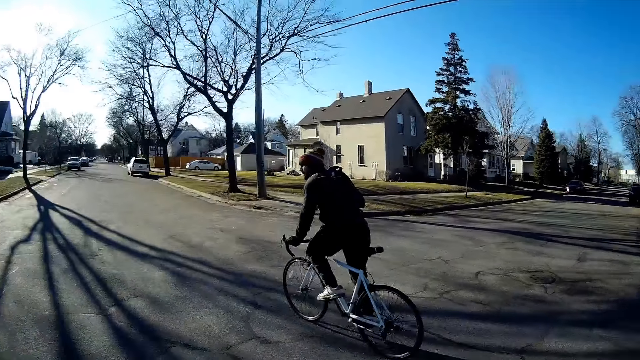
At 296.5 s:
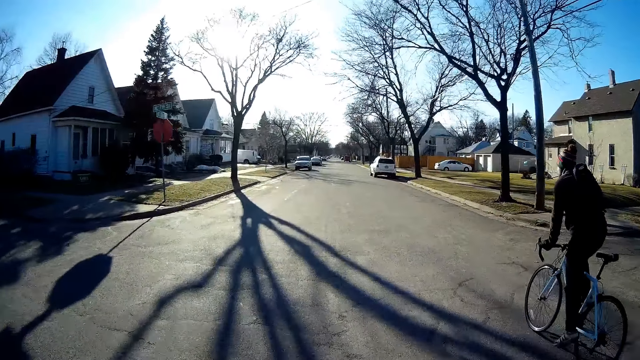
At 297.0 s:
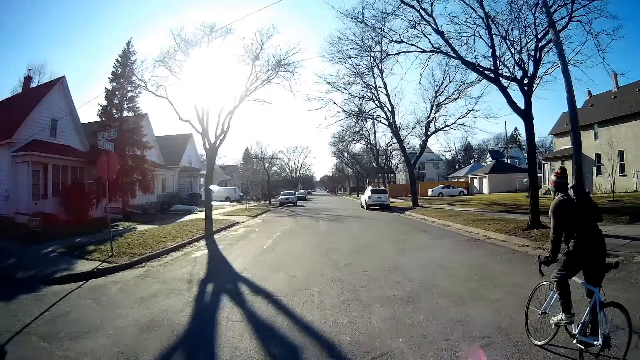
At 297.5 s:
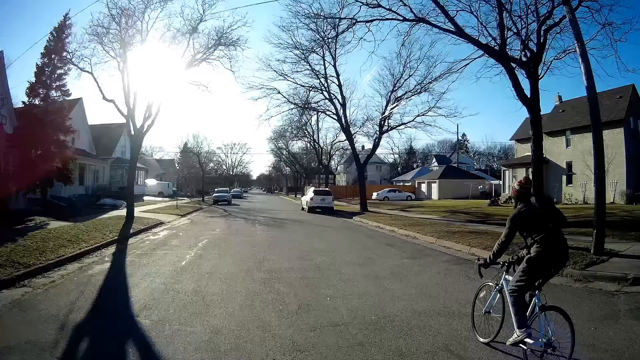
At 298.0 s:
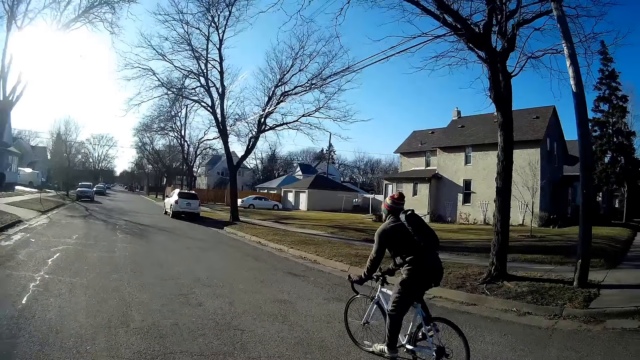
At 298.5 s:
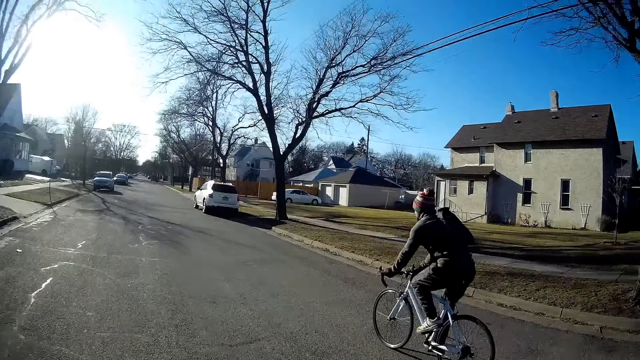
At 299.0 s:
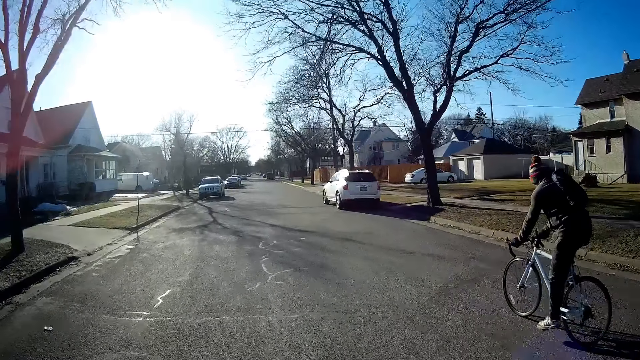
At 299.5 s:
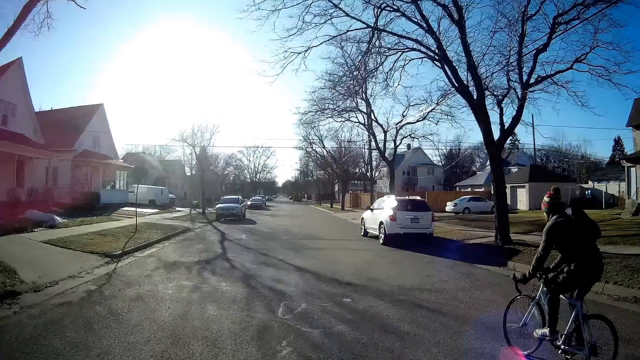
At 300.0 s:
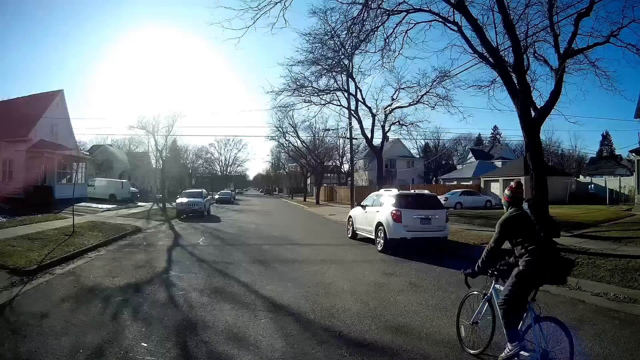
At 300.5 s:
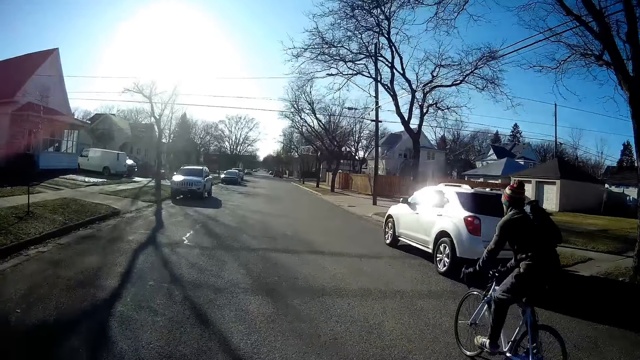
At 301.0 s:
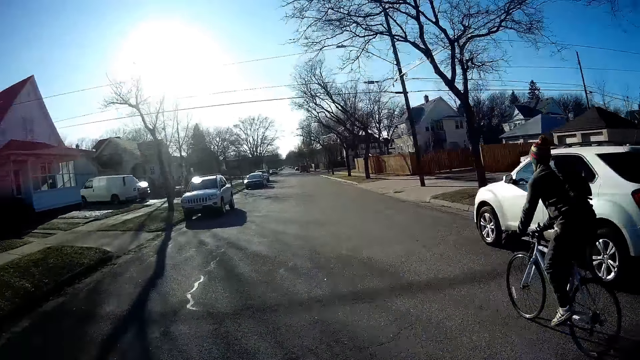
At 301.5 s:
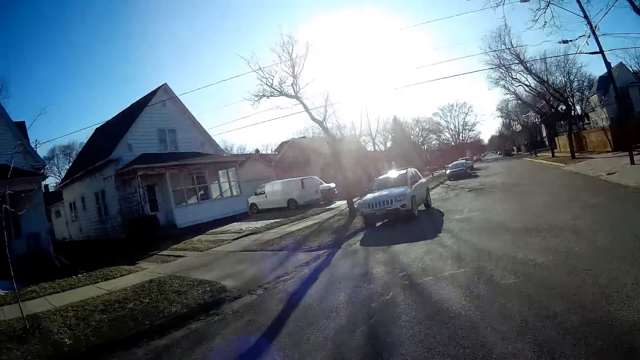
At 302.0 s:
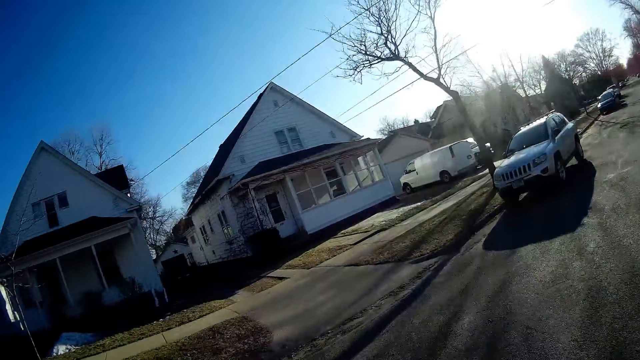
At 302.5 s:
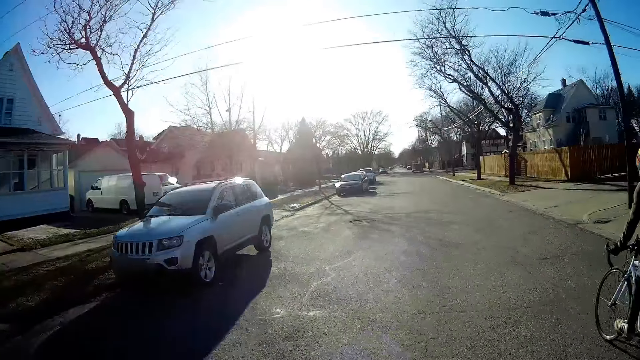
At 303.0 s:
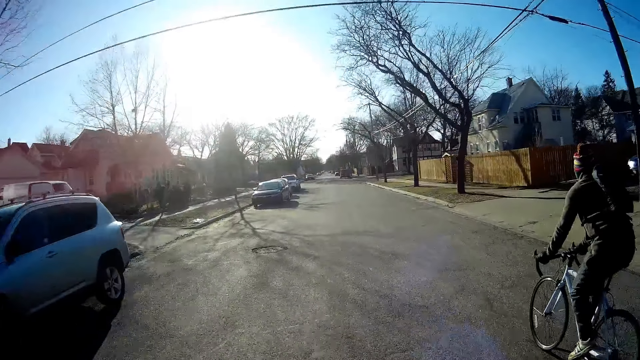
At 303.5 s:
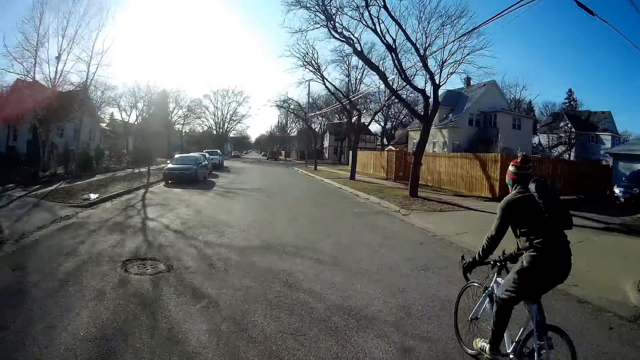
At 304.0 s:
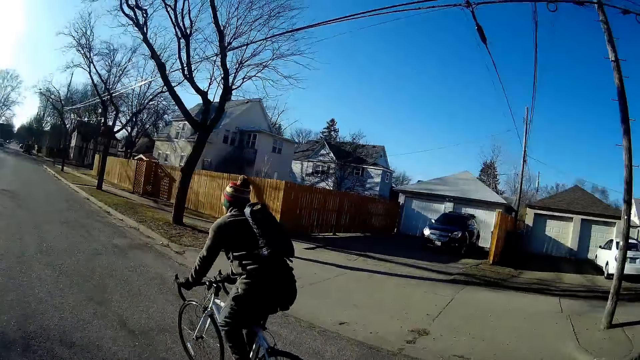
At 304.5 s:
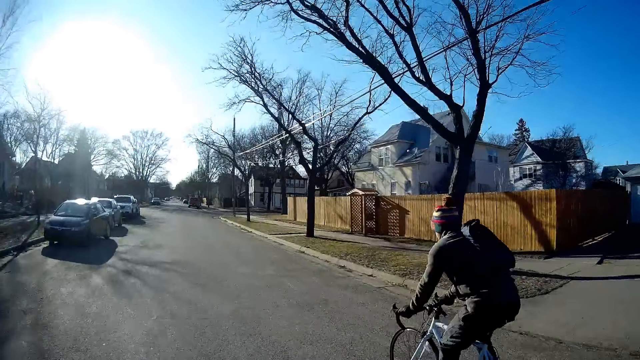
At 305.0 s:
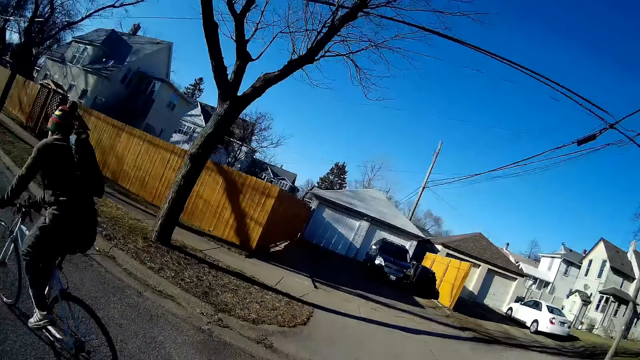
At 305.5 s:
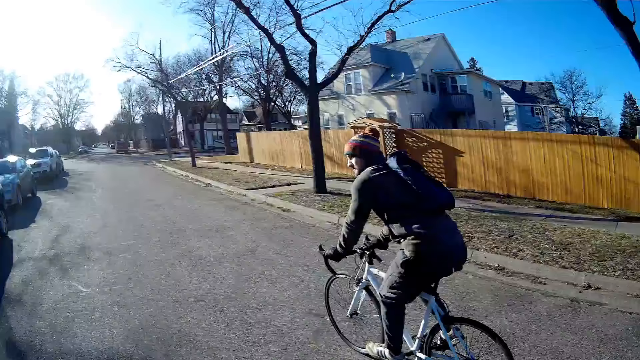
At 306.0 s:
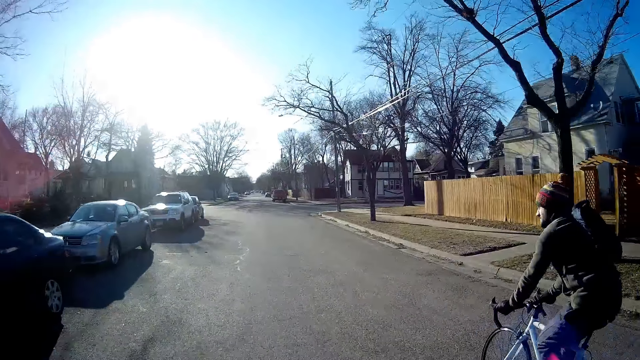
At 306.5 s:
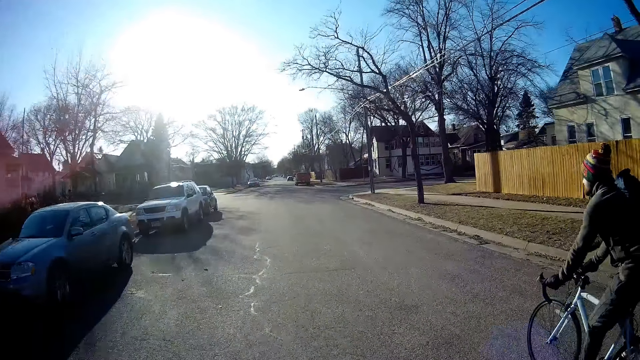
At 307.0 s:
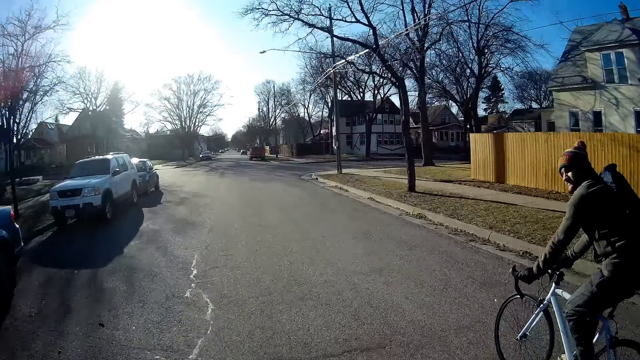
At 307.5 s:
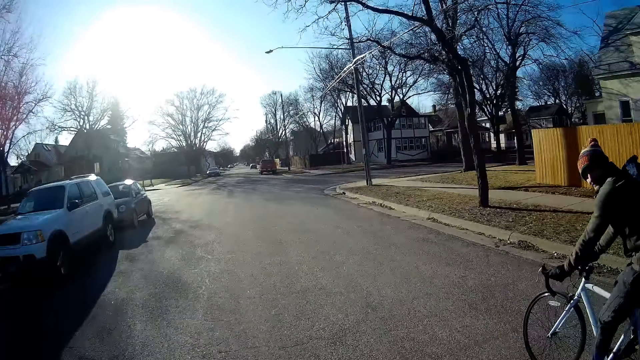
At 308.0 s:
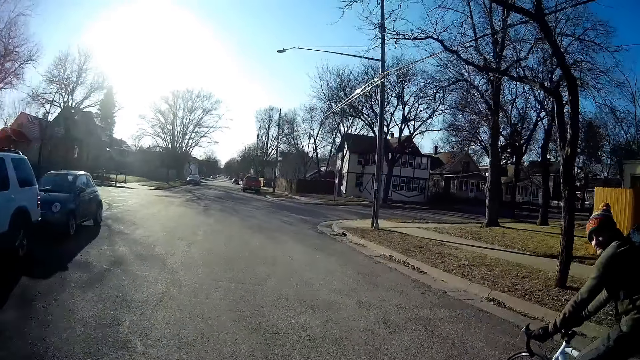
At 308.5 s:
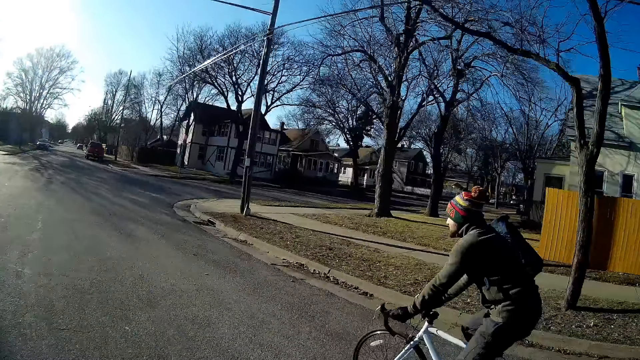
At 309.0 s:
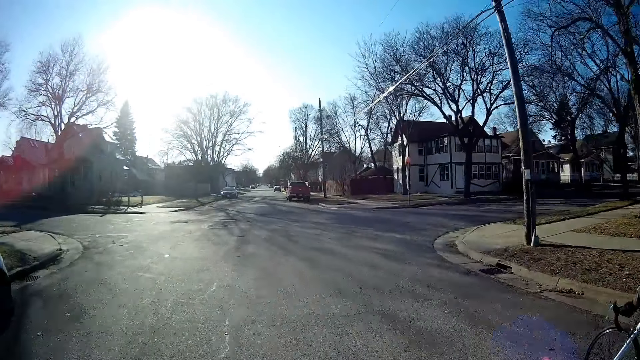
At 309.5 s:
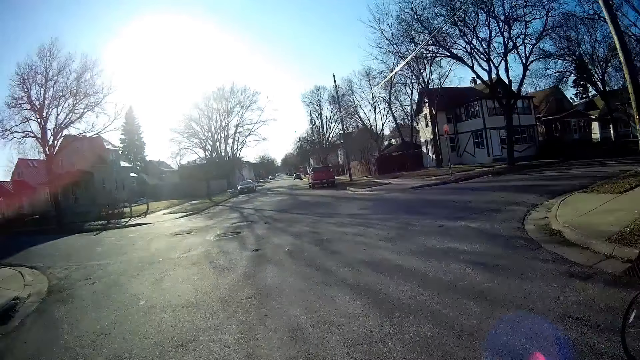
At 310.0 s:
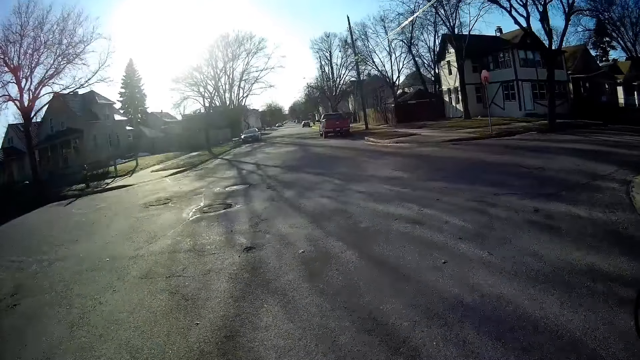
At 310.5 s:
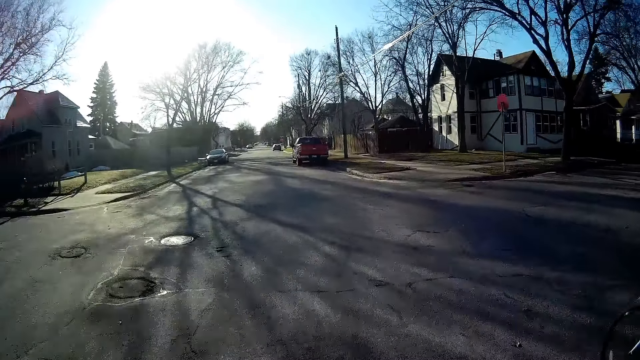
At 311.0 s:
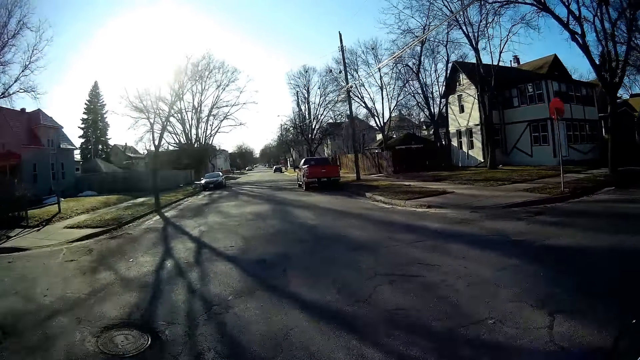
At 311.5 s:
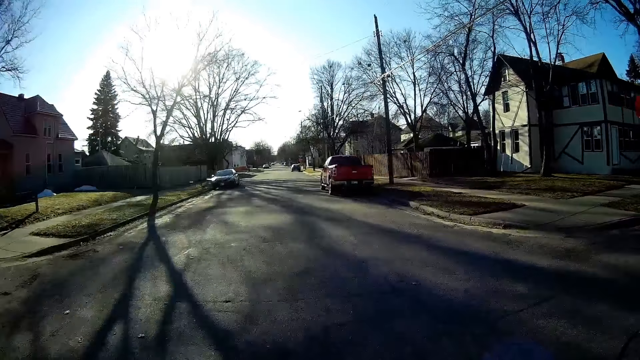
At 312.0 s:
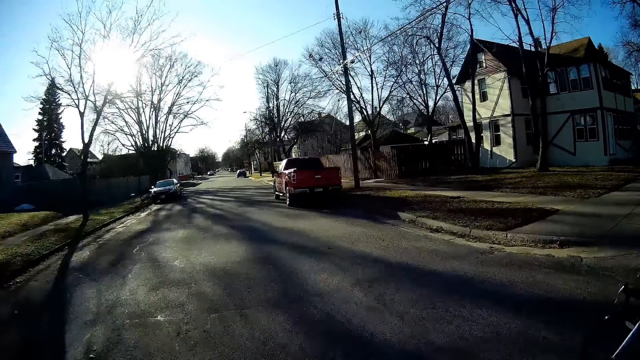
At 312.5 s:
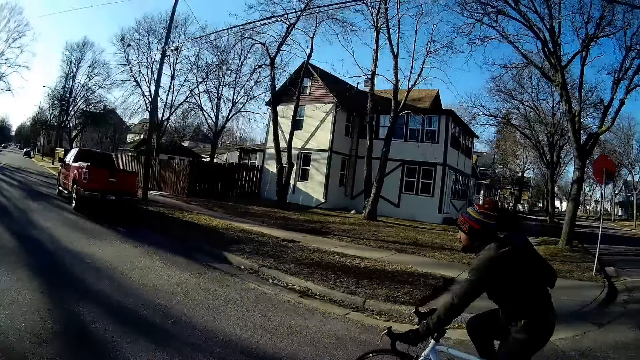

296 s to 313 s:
The camera wearer looks at the building. They look at the building again. A person rides the bicycle. The camera wearer looks at the fence. The person looks at another person. The camera wearer rides on the road.
